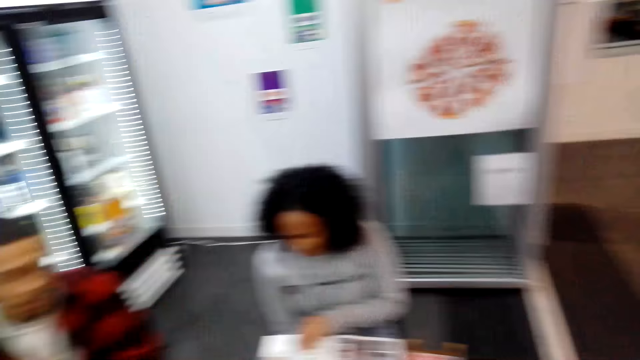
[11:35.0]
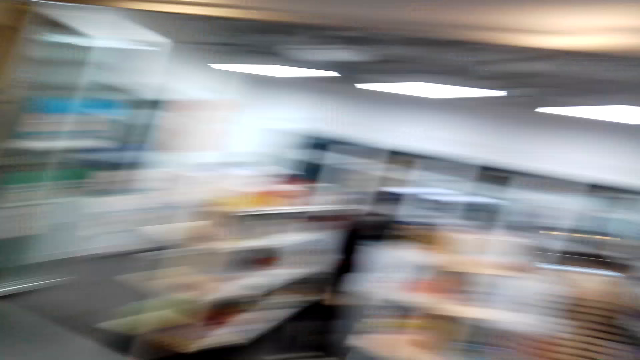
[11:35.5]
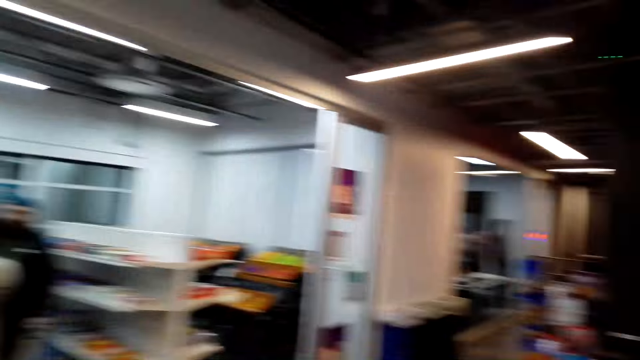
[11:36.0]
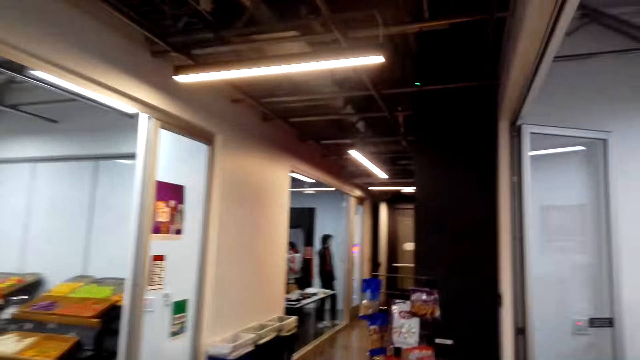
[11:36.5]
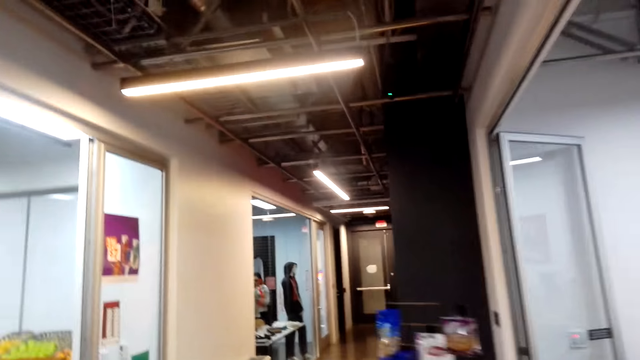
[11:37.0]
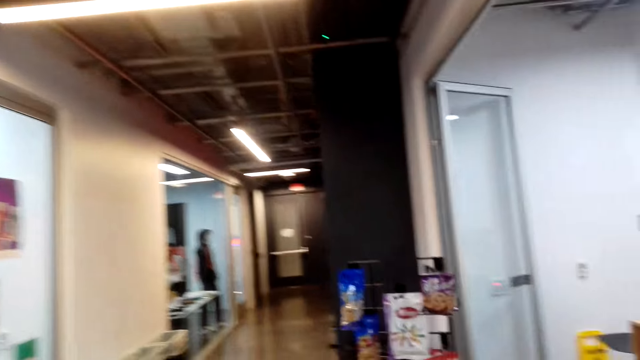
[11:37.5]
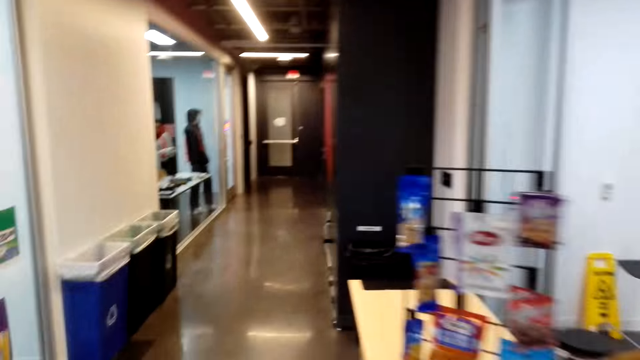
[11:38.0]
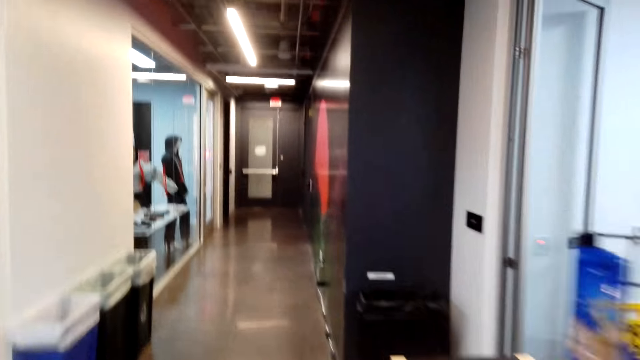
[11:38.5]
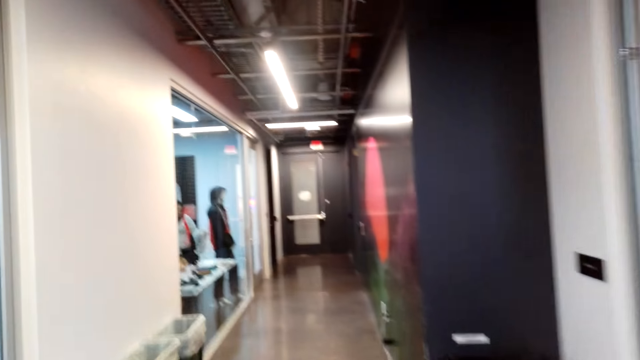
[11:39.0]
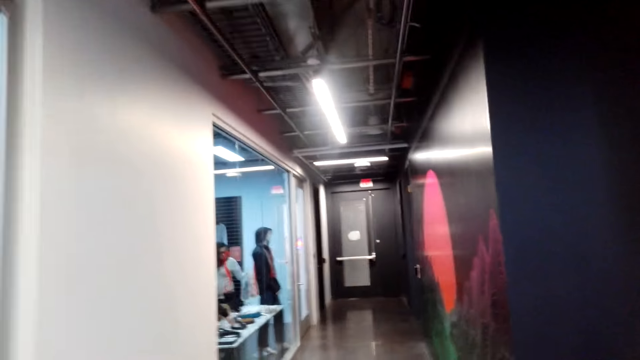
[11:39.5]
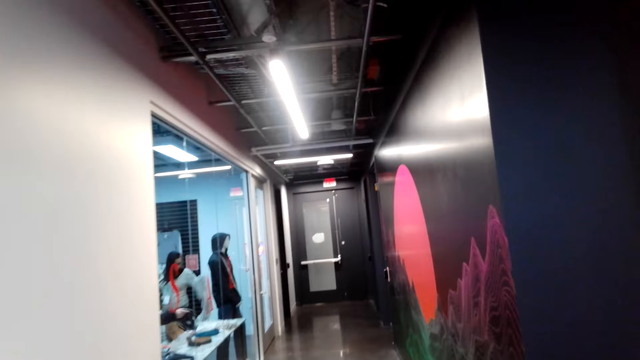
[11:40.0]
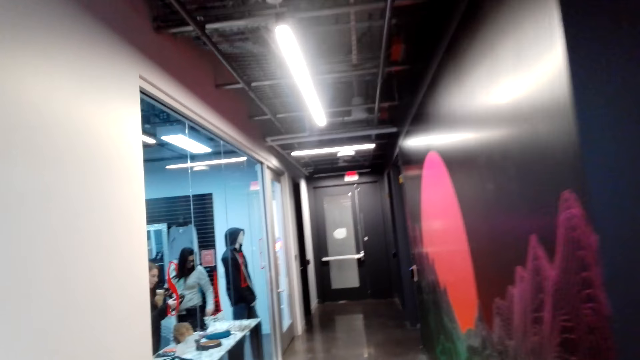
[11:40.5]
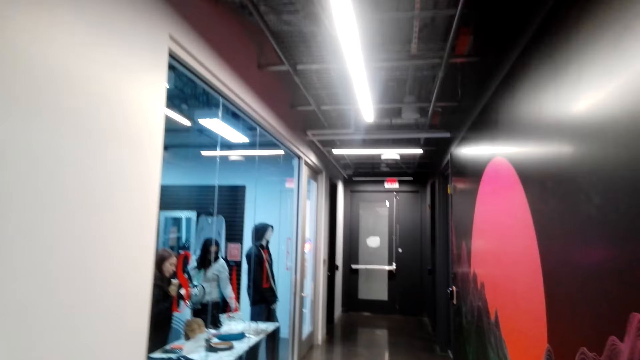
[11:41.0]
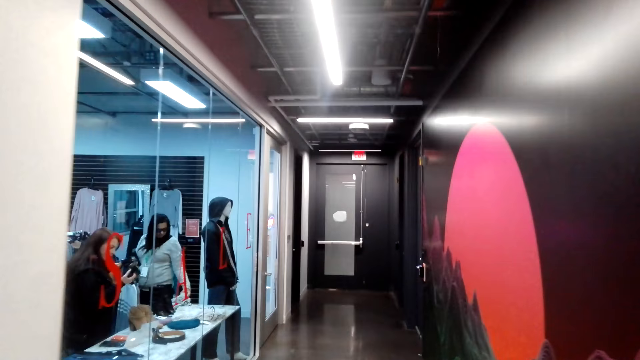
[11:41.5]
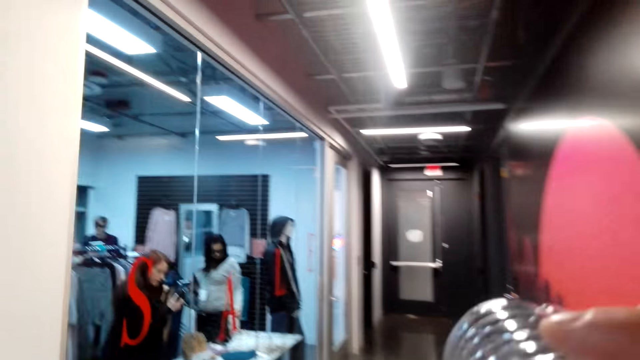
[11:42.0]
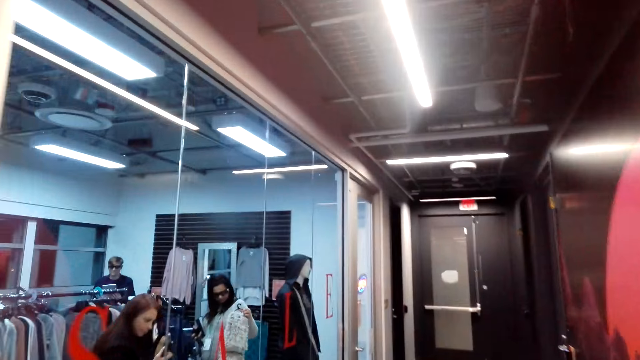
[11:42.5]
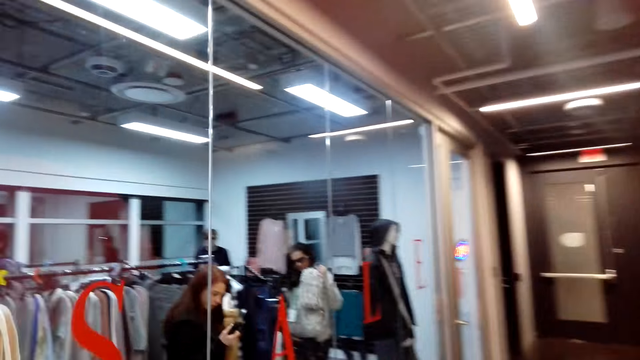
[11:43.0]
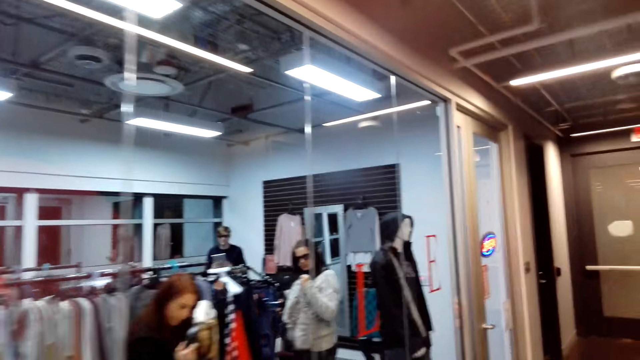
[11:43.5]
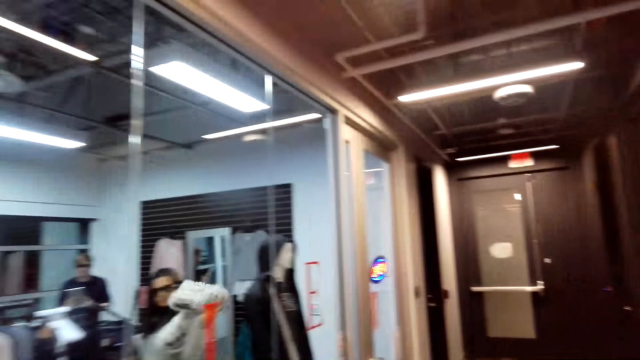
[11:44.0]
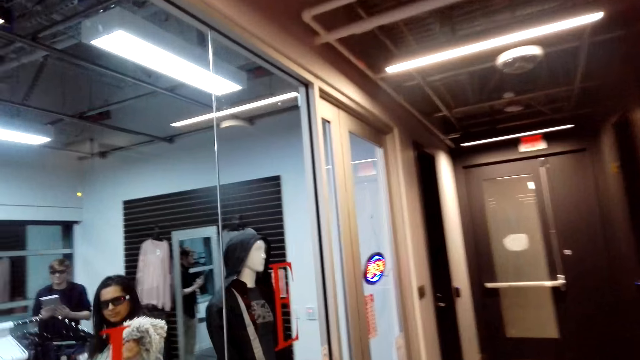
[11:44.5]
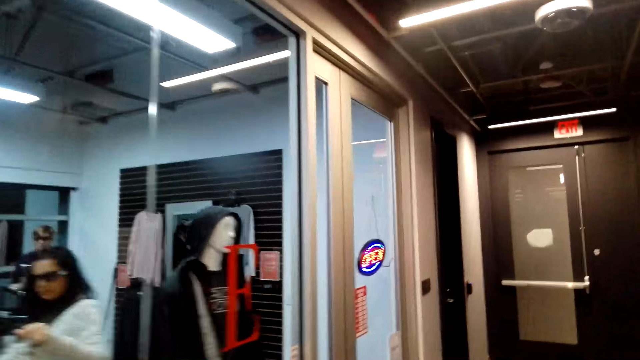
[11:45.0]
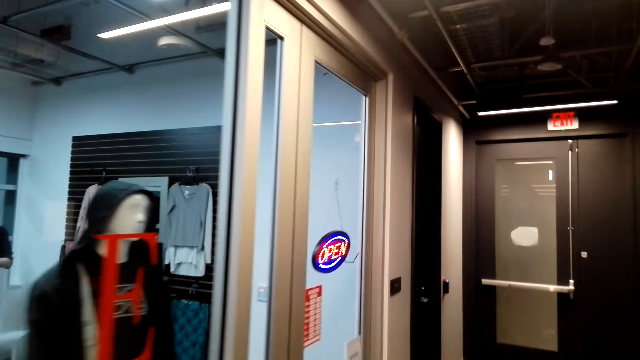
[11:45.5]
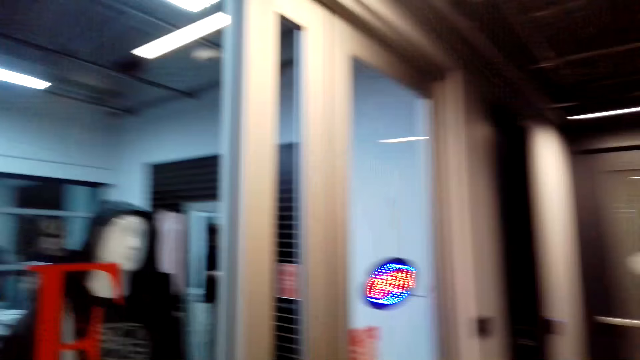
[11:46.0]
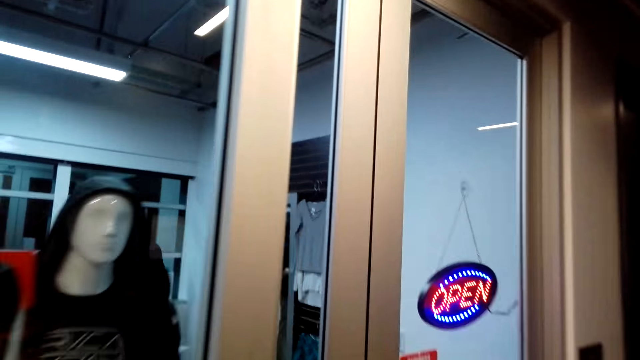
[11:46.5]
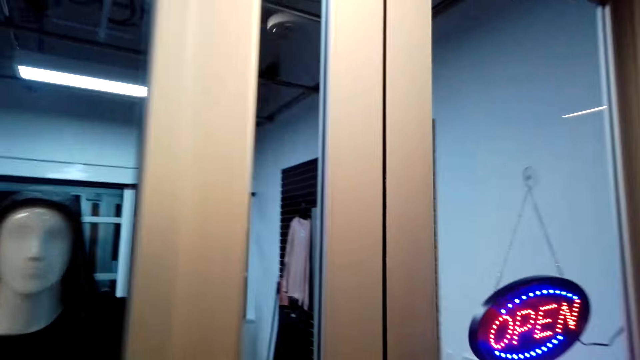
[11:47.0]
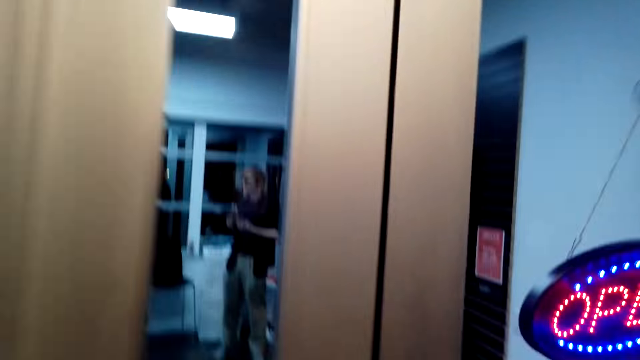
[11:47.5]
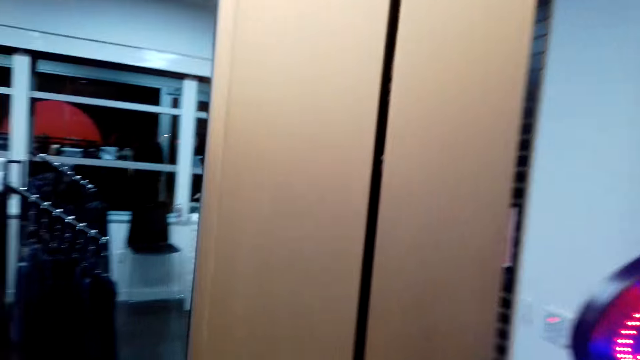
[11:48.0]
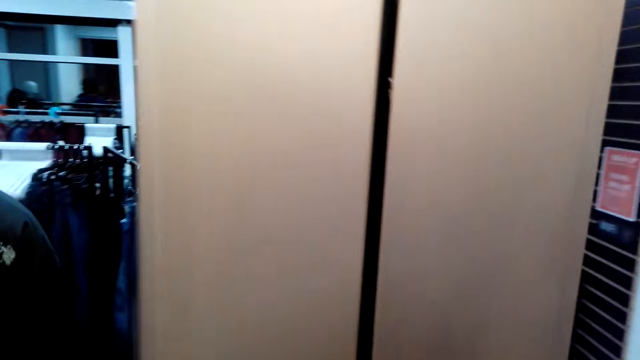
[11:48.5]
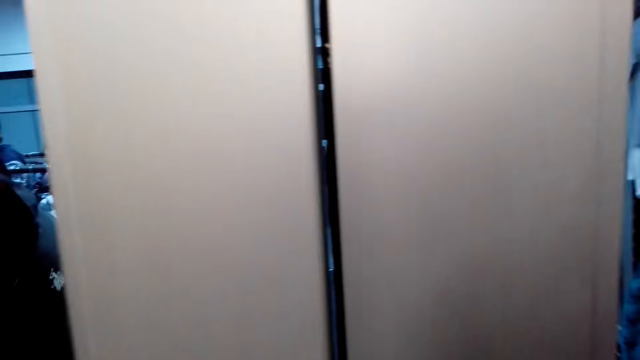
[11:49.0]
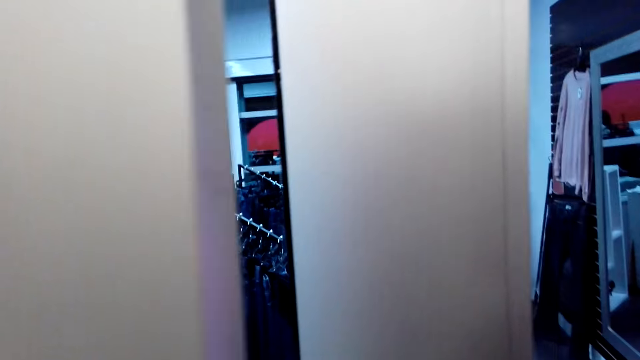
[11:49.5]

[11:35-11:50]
The camera wearer turns left. They look around, move around the room and walk forward. They look left. They turn left. They open a door.

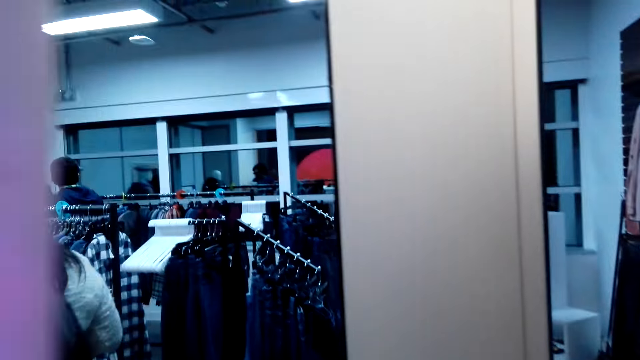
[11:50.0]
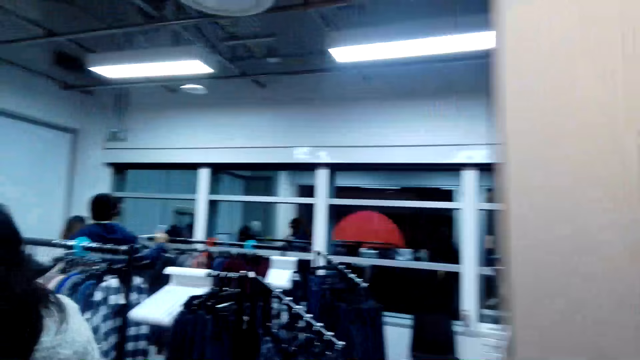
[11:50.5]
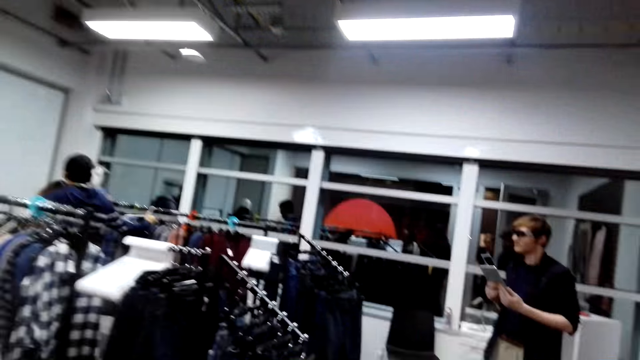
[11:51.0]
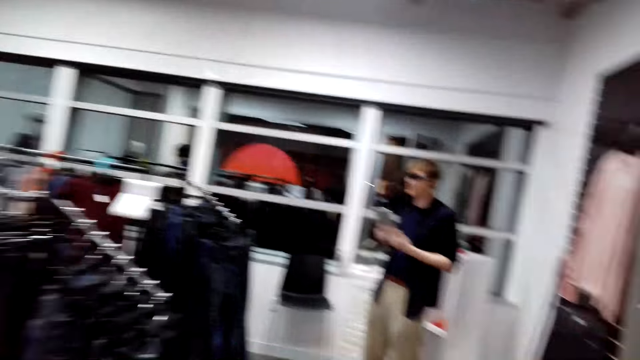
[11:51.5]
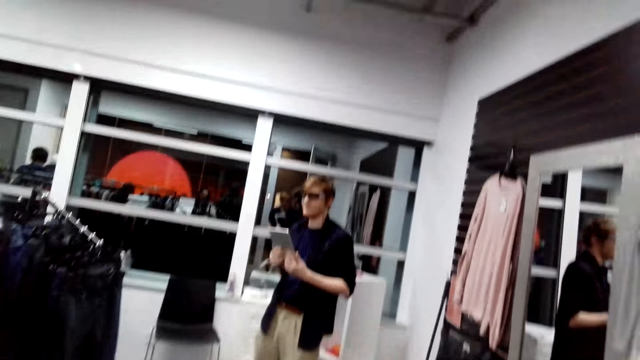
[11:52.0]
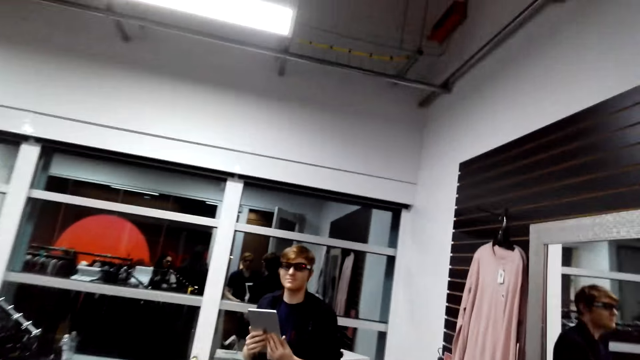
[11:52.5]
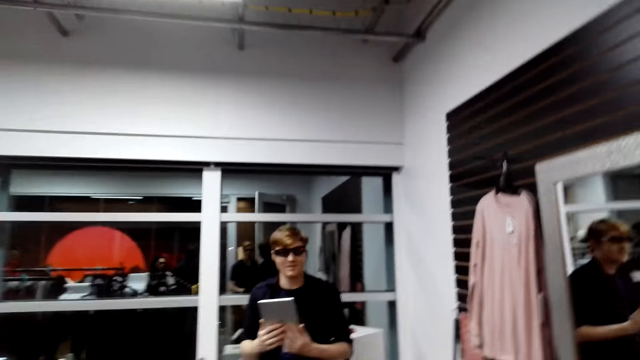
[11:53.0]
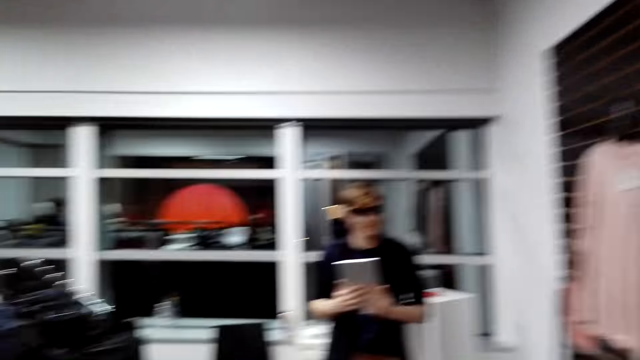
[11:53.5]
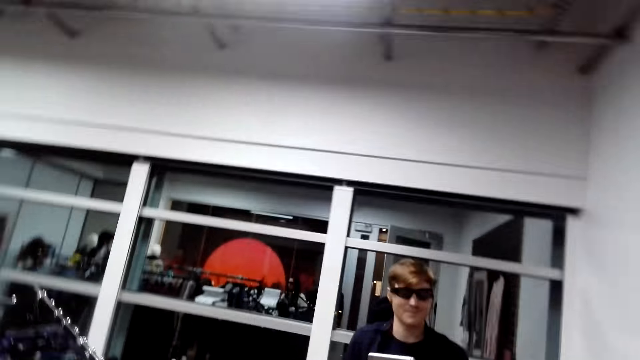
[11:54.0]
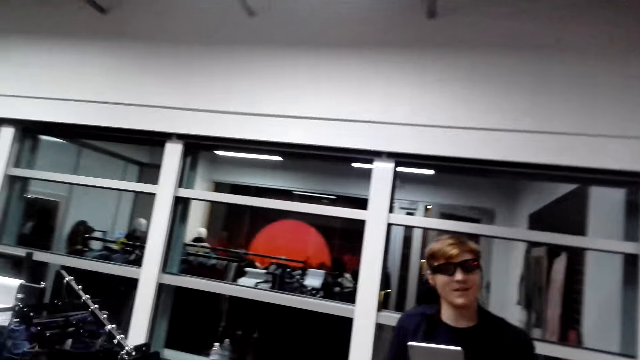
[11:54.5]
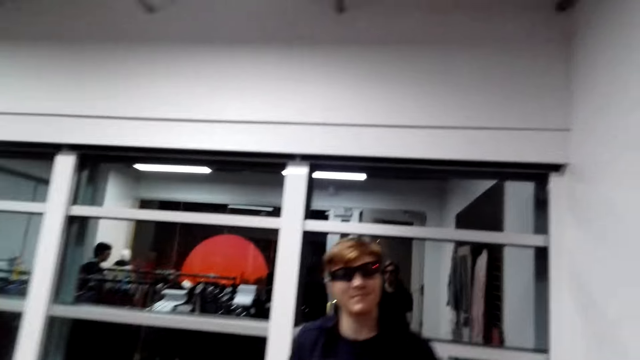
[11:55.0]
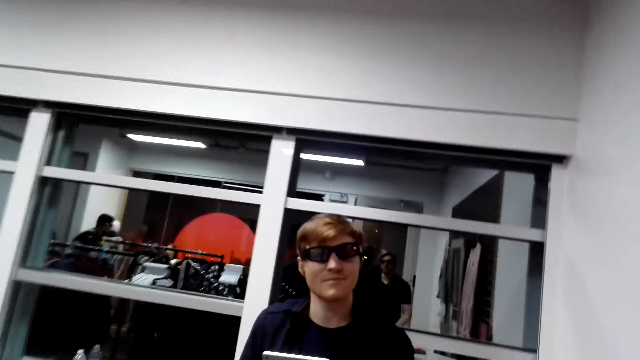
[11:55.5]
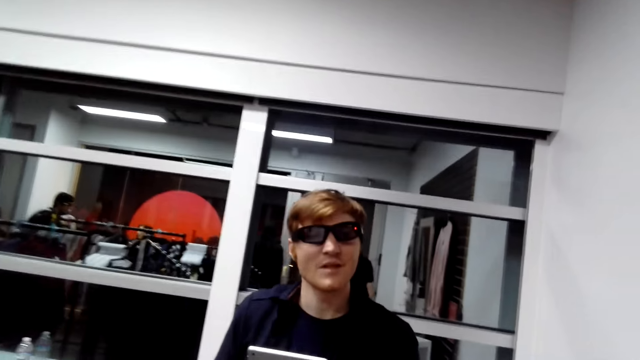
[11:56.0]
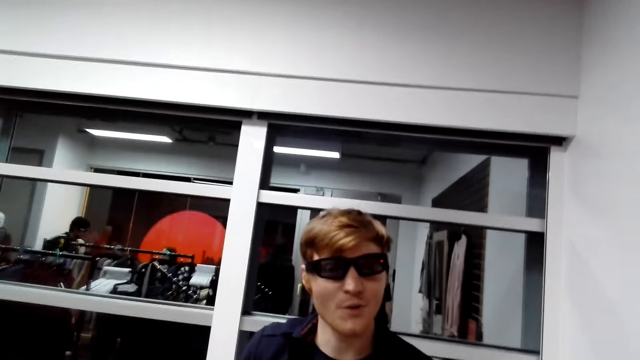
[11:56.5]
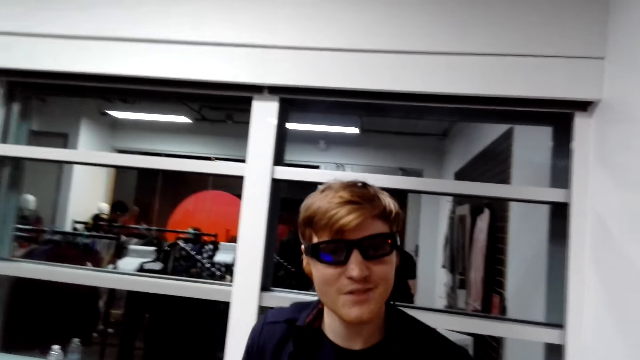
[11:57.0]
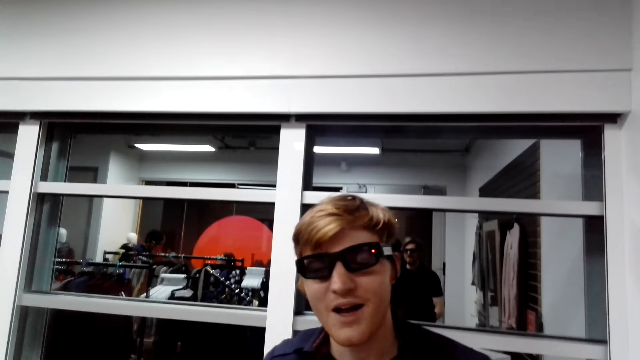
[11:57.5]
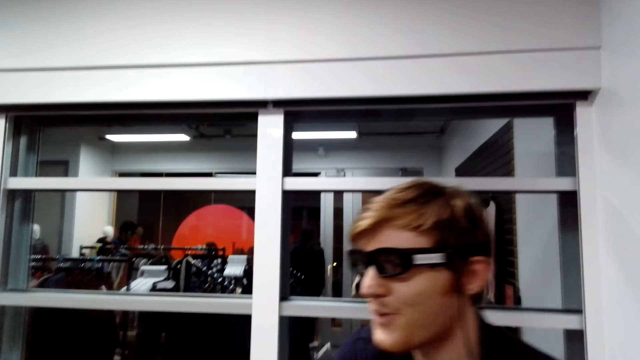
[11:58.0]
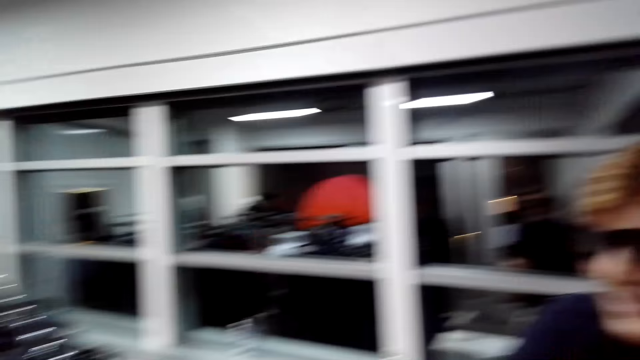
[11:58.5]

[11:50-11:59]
The camera wearer enters a clothes shop and walks forward. They converse with a man. The man converses with the camera wearer. The camera wearer converses with the man. The man converses with the camera wearer. The man interacts with the camera wearer. The camera wearer converses with the man.
